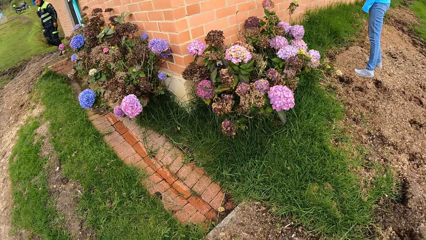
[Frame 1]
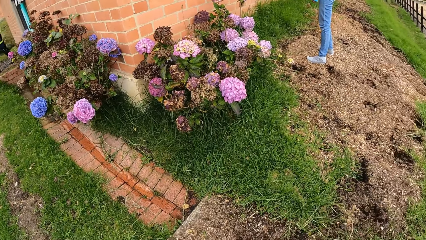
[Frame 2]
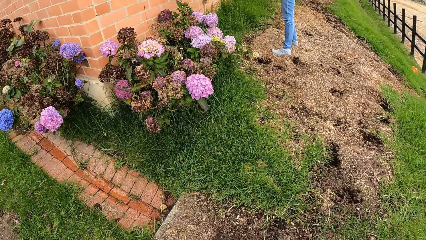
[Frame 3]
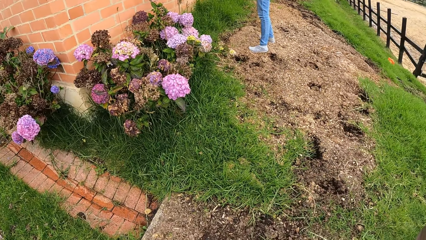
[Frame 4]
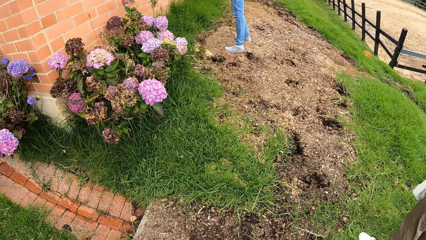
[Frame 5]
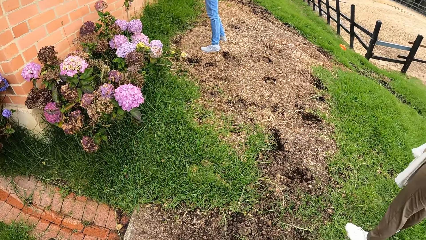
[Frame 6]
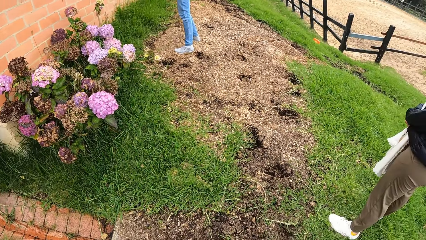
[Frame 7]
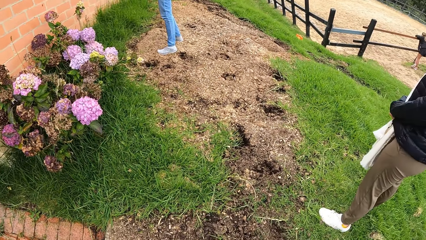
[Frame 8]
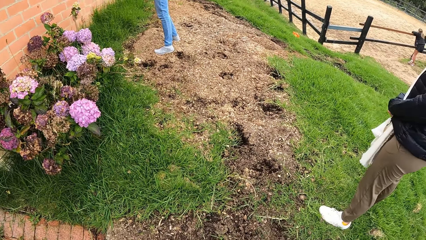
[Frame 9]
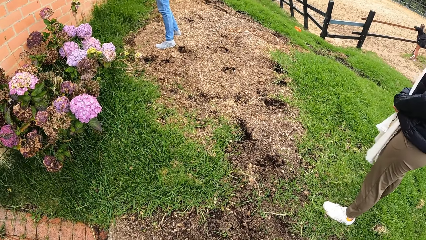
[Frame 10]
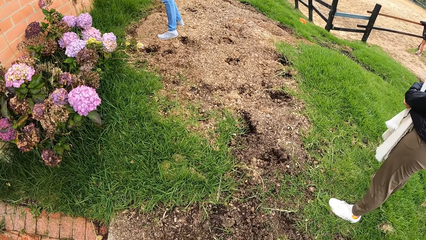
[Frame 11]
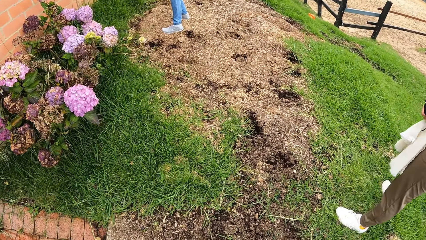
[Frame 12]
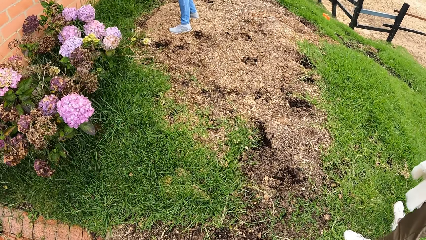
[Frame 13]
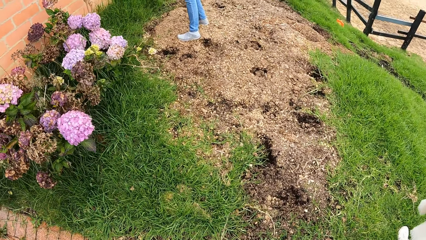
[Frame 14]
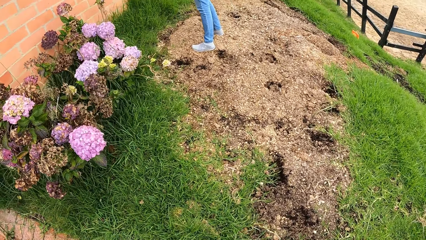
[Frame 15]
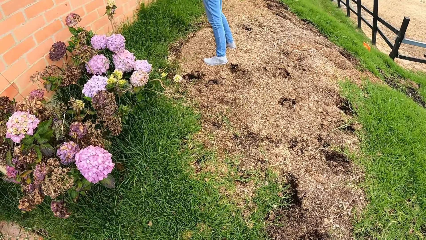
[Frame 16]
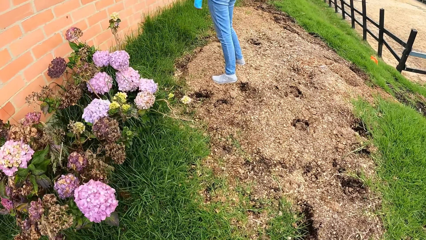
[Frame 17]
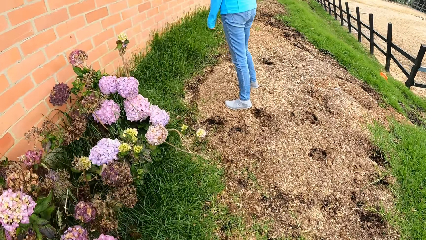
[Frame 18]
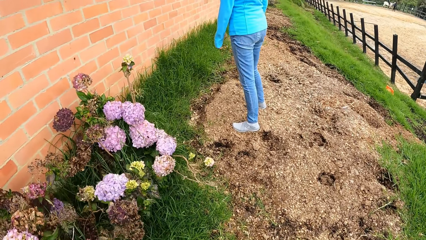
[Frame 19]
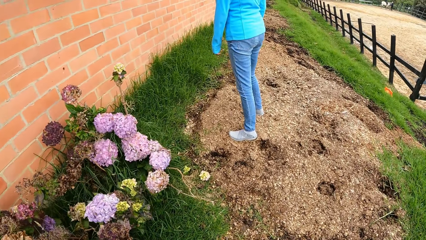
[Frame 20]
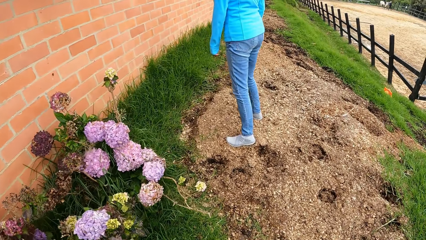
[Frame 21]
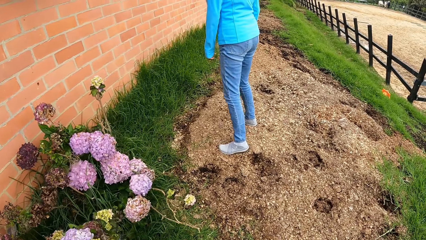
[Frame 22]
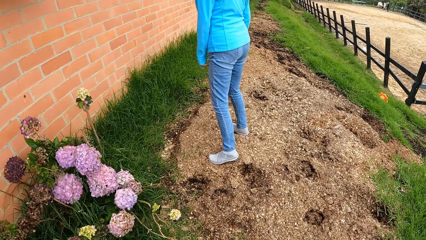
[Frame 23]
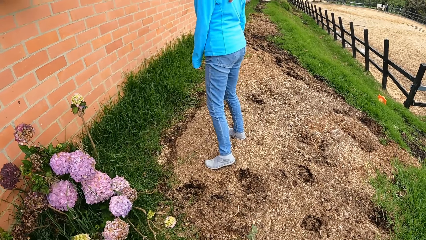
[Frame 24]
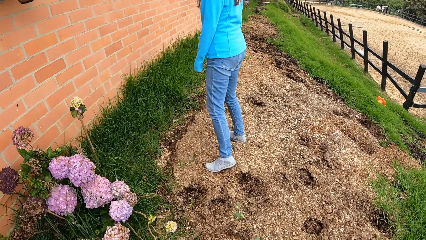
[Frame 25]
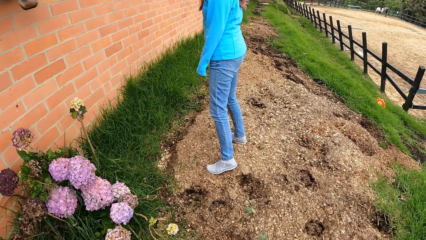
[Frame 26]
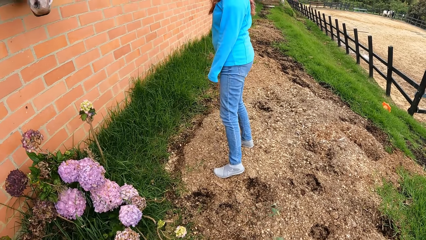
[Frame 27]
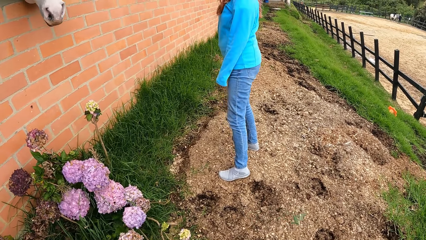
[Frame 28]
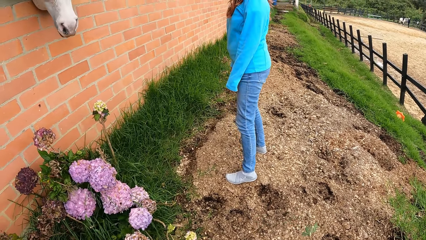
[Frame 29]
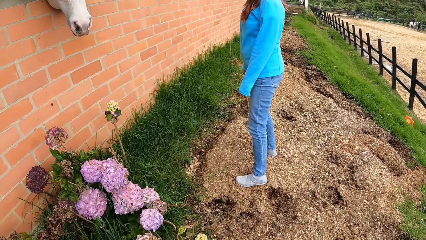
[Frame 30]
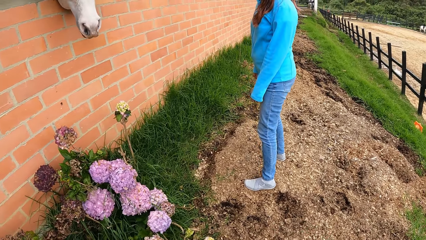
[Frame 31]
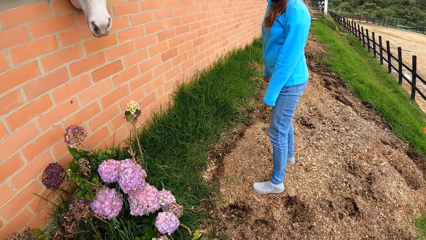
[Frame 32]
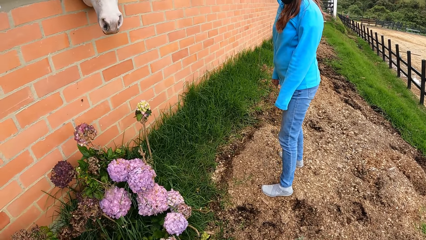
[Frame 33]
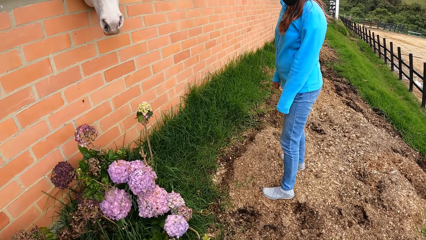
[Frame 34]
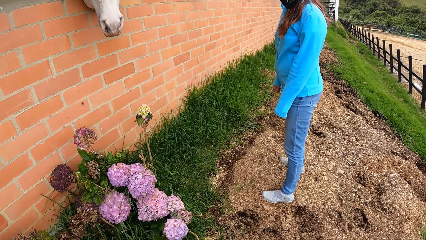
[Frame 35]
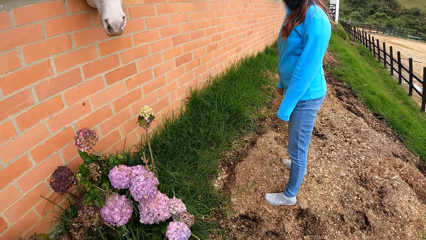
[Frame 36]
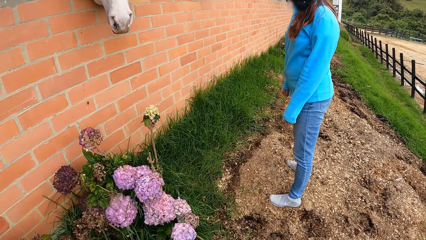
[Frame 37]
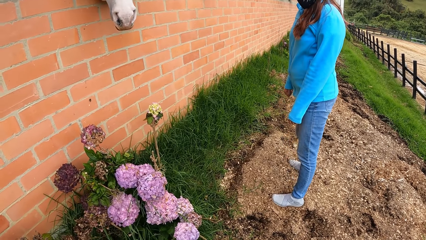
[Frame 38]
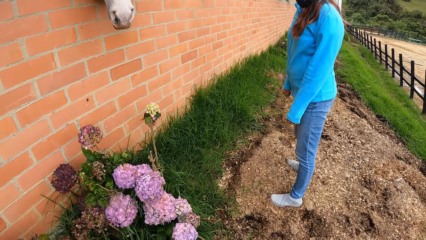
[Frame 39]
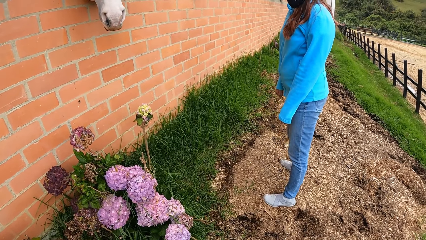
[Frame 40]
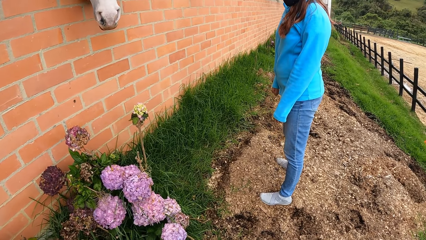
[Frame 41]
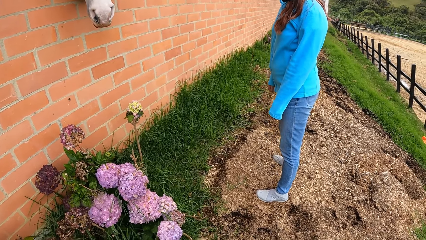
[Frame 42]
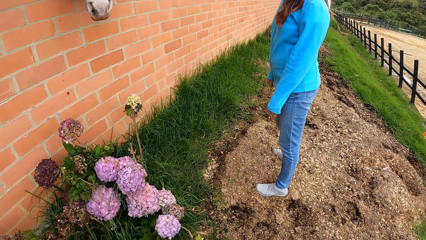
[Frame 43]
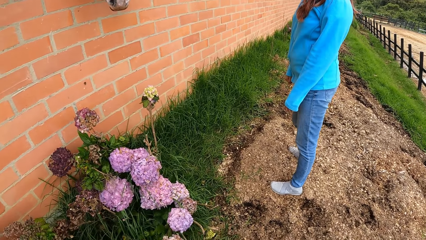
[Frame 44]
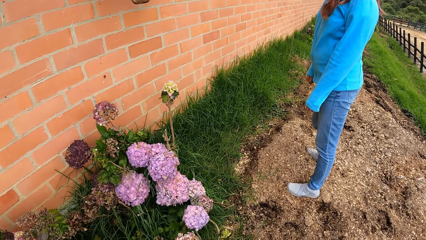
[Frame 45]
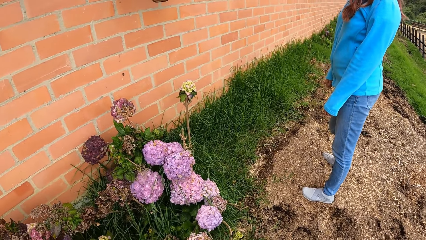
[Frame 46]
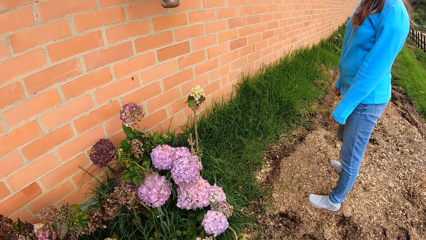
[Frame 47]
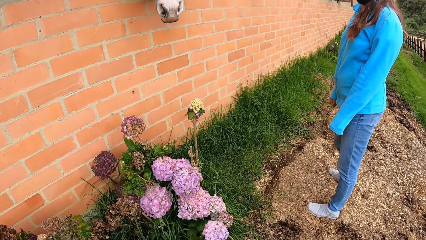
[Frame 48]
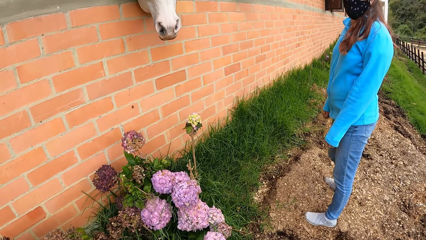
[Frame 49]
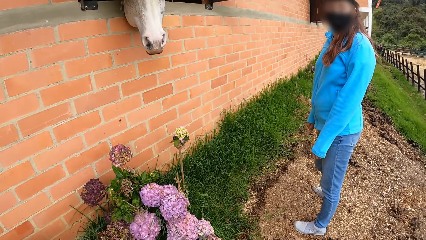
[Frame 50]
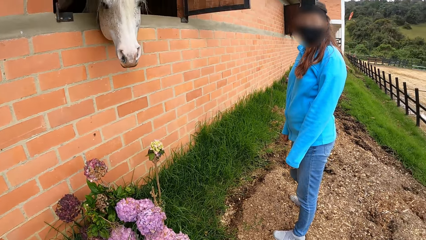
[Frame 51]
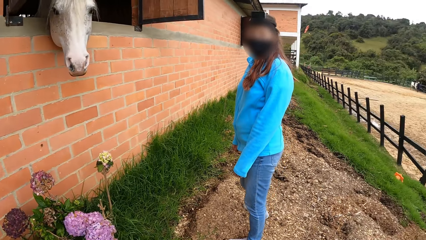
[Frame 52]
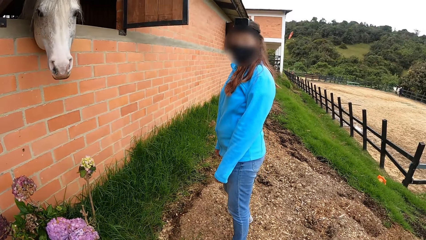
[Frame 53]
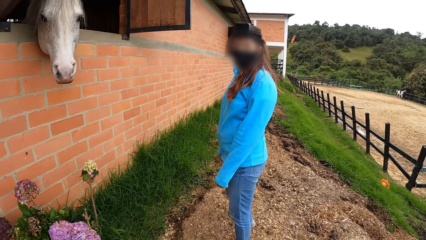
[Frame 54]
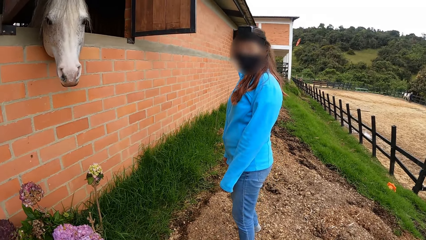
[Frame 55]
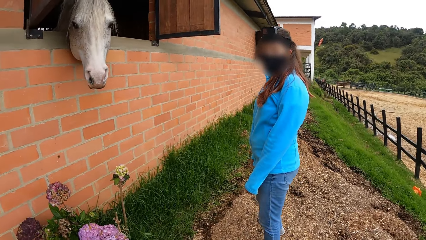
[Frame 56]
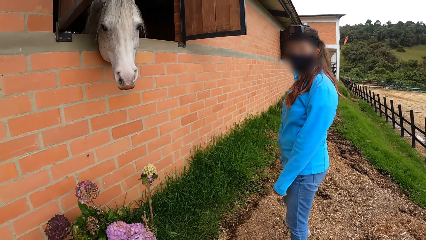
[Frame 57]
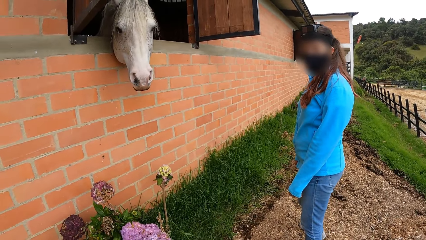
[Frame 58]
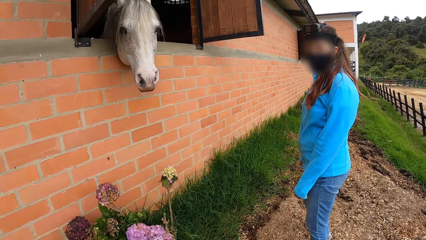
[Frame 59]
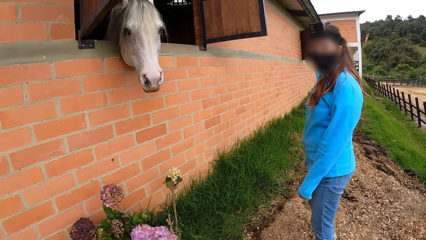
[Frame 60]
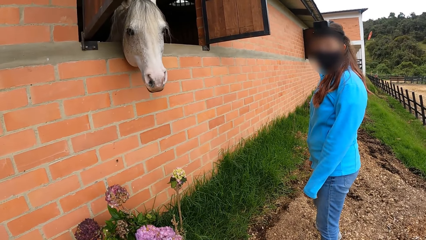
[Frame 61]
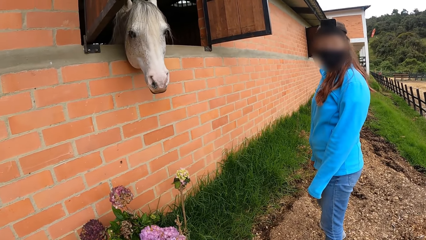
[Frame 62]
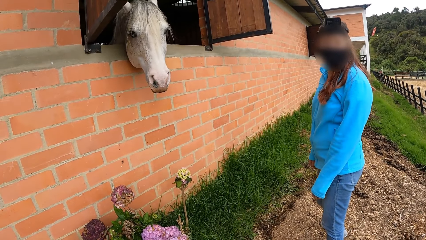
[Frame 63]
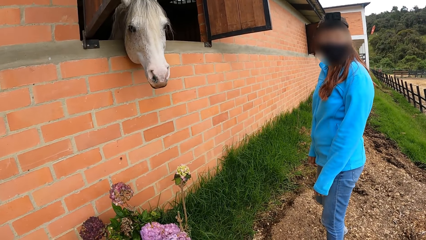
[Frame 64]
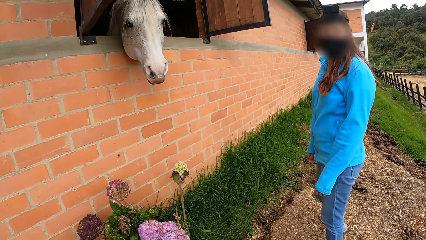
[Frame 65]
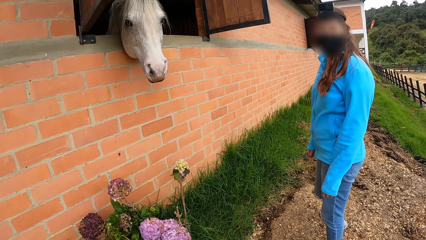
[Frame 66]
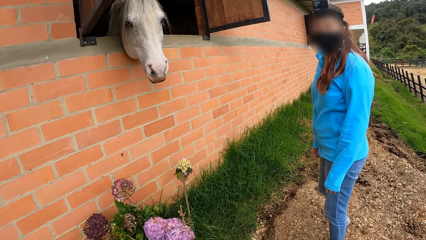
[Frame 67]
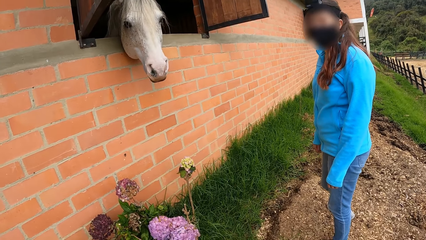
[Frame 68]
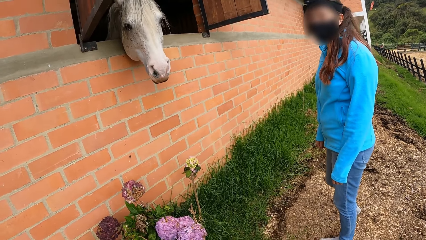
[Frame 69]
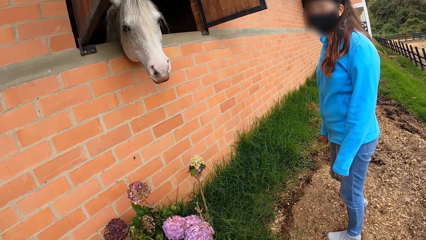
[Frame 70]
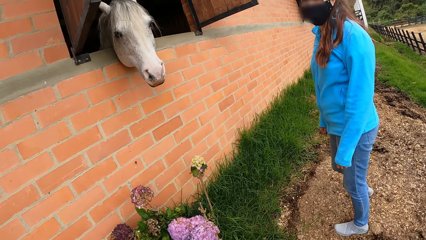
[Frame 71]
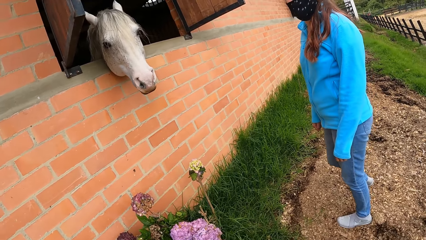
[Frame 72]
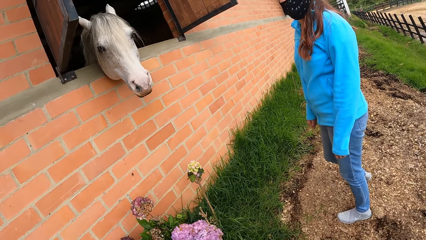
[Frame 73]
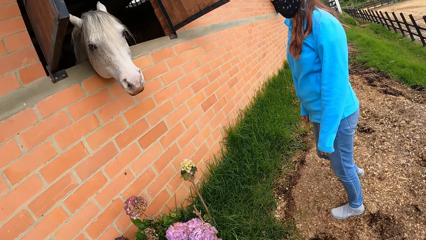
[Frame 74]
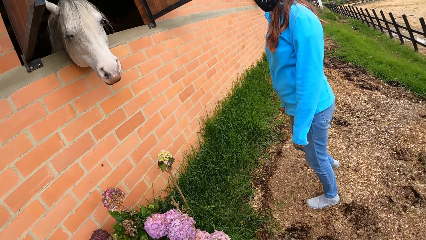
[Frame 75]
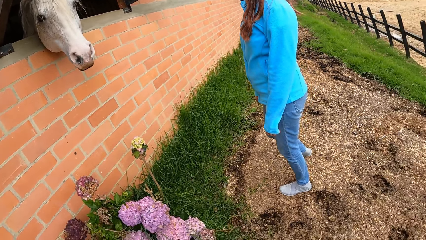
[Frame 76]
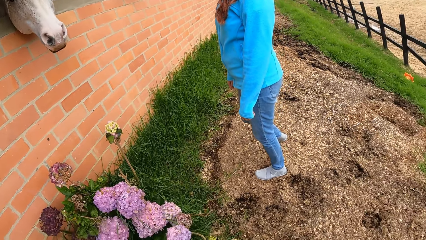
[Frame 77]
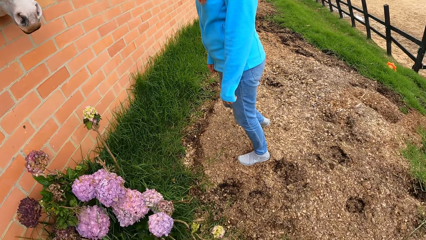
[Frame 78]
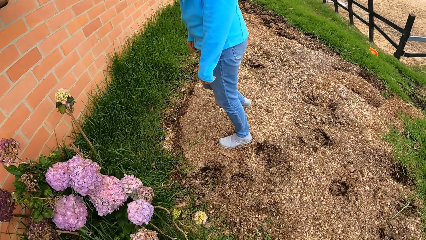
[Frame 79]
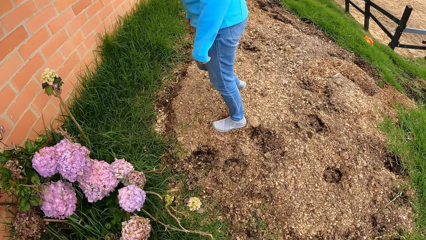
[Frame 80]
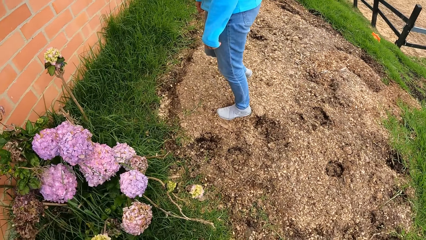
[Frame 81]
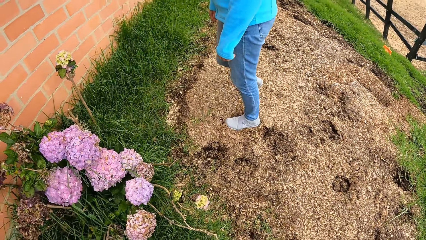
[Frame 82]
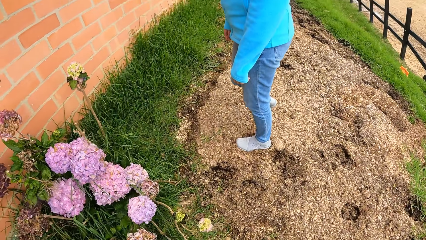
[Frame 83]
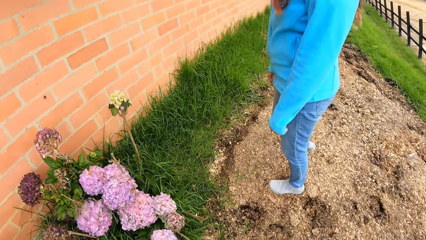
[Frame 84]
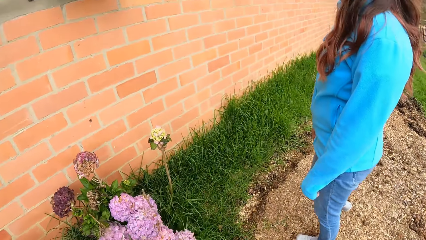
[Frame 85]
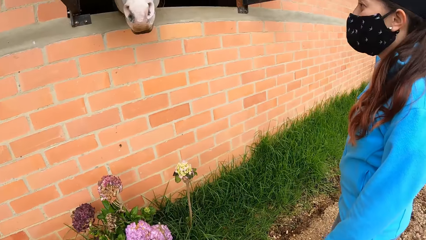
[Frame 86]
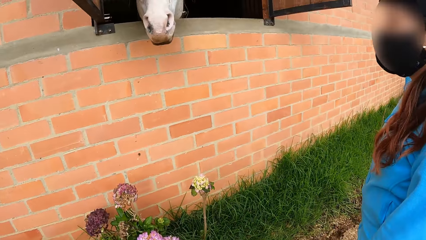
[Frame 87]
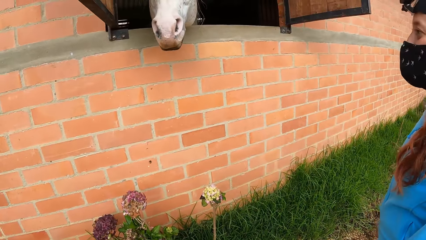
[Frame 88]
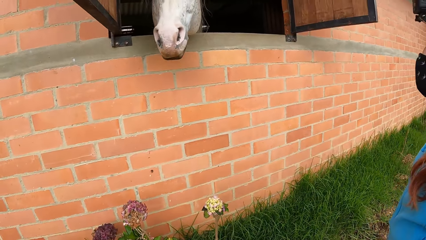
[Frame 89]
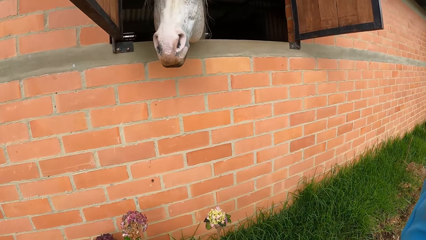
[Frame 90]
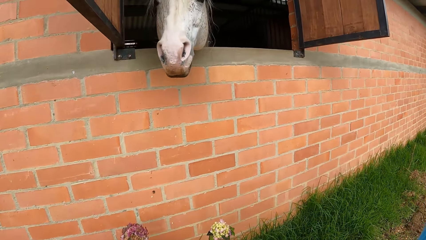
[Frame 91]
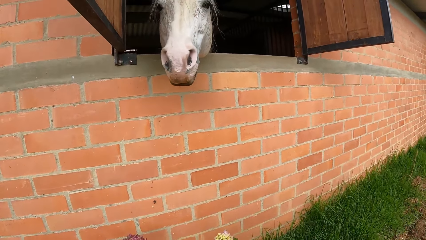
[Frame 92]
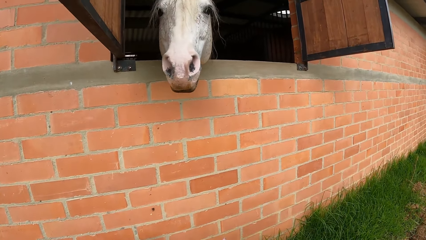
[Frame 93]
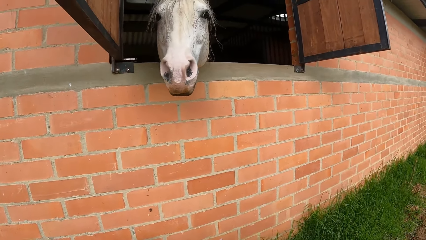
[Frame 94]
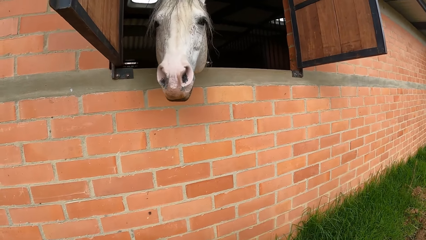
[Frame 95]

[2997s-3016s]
The camera wearer interacts with a woman.
